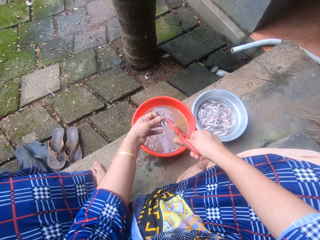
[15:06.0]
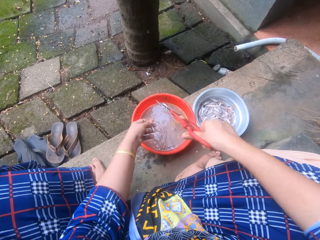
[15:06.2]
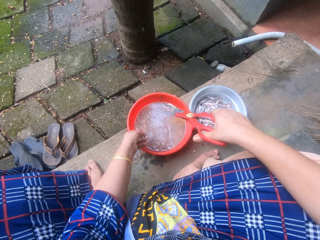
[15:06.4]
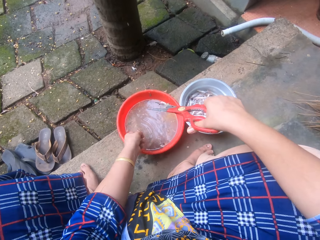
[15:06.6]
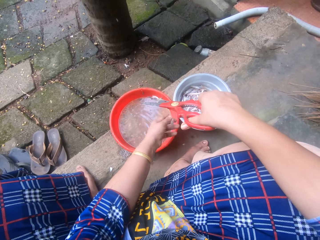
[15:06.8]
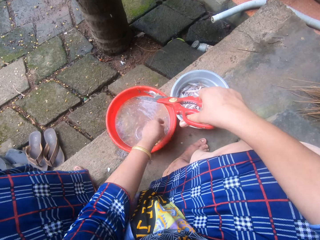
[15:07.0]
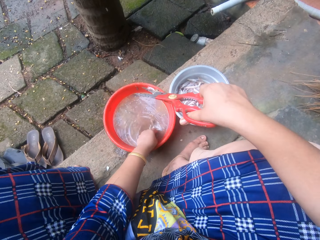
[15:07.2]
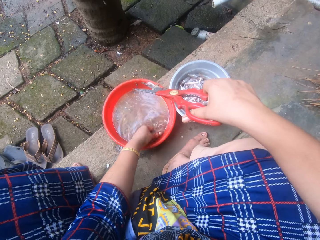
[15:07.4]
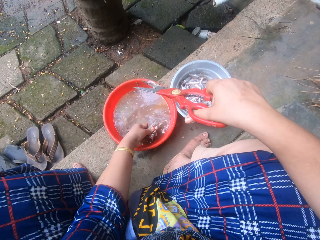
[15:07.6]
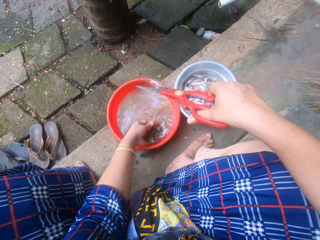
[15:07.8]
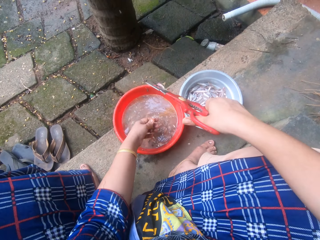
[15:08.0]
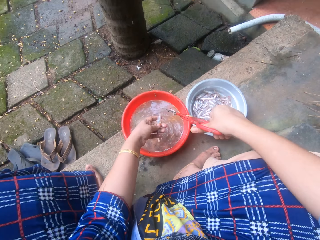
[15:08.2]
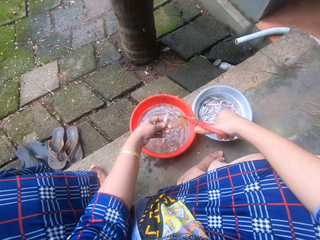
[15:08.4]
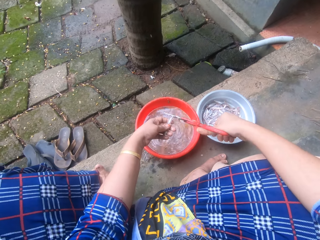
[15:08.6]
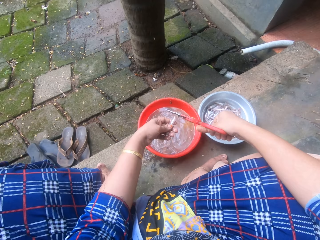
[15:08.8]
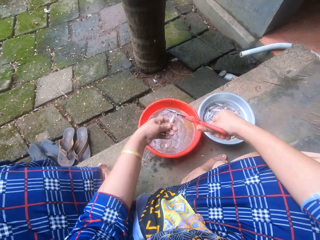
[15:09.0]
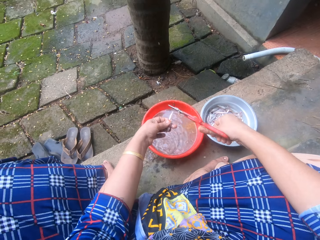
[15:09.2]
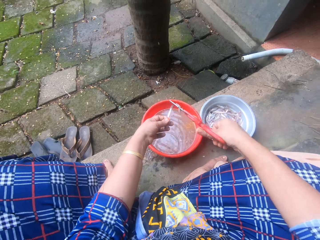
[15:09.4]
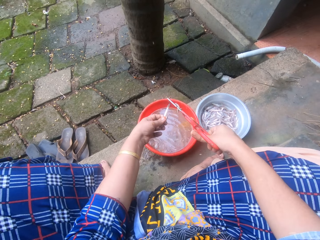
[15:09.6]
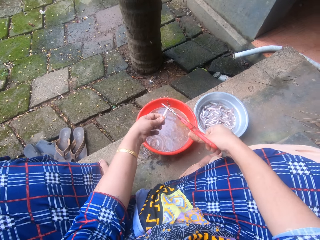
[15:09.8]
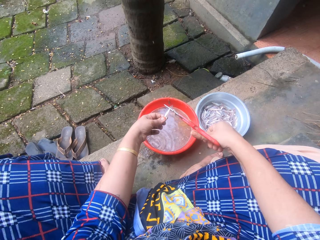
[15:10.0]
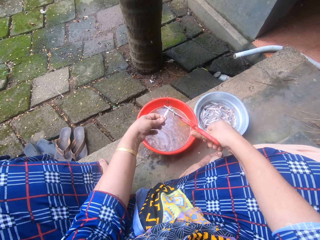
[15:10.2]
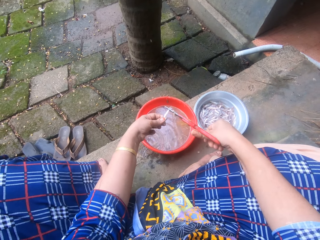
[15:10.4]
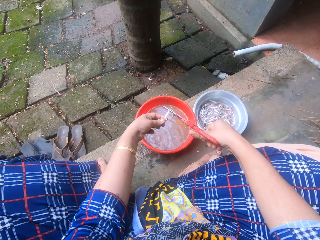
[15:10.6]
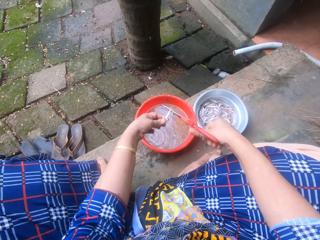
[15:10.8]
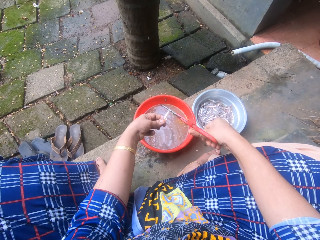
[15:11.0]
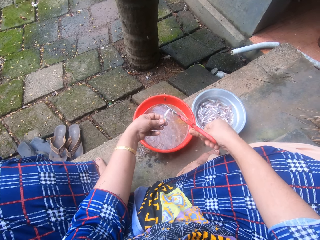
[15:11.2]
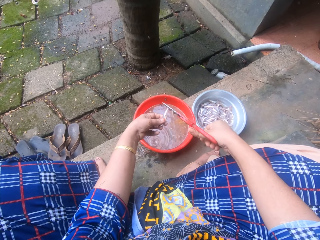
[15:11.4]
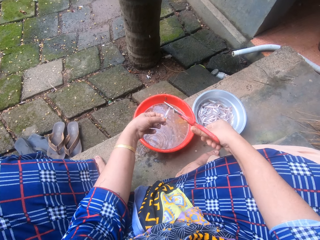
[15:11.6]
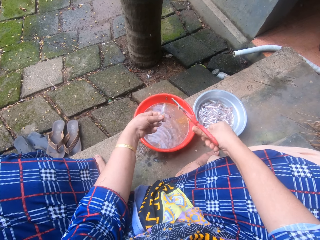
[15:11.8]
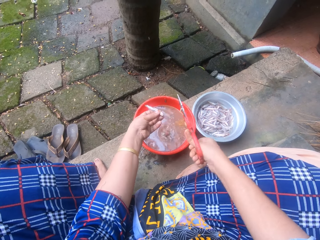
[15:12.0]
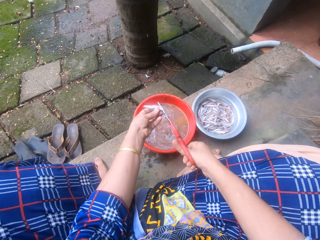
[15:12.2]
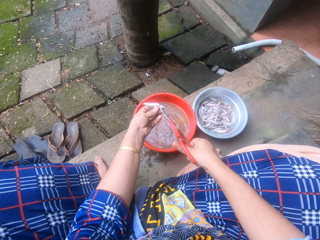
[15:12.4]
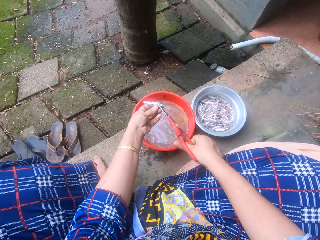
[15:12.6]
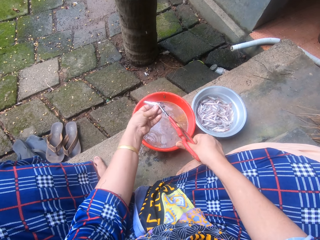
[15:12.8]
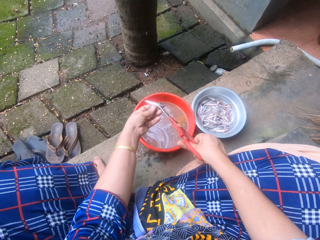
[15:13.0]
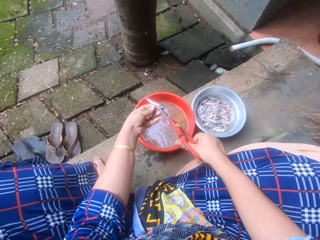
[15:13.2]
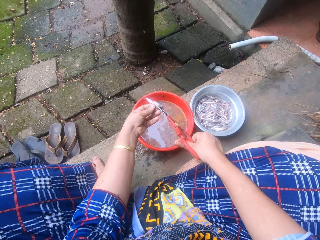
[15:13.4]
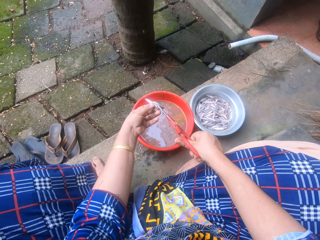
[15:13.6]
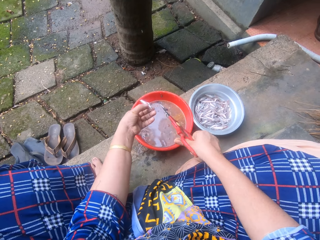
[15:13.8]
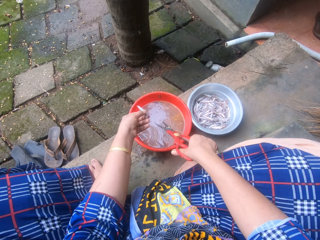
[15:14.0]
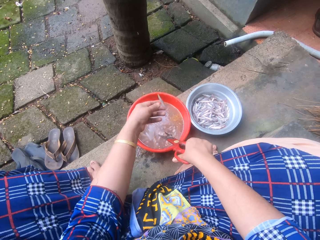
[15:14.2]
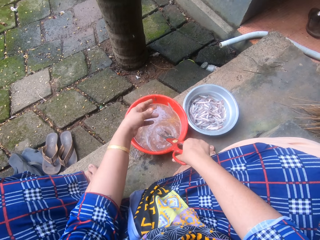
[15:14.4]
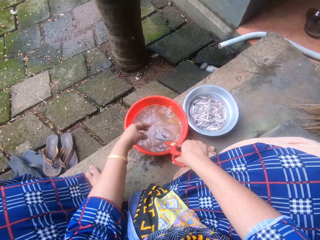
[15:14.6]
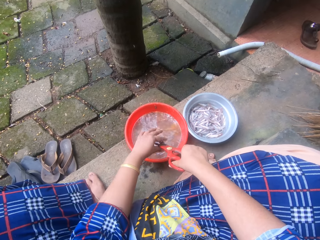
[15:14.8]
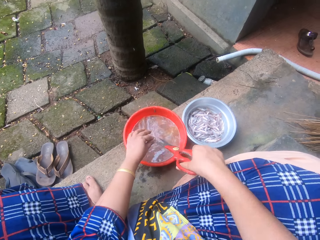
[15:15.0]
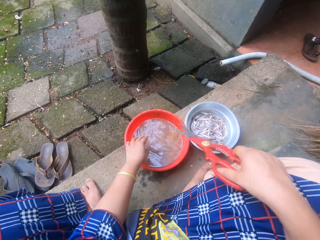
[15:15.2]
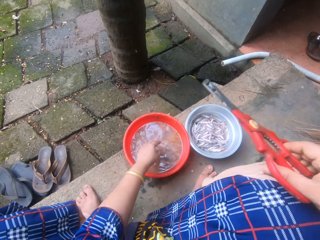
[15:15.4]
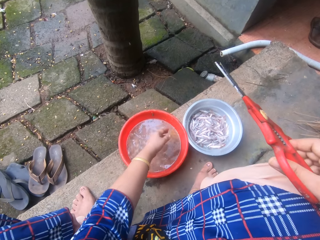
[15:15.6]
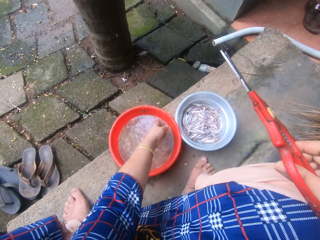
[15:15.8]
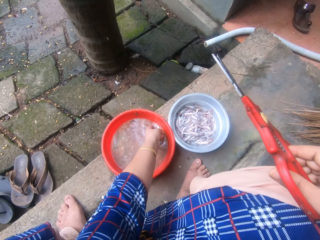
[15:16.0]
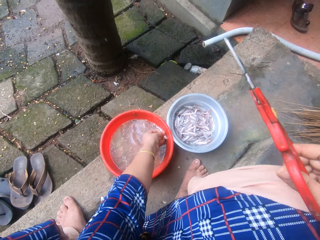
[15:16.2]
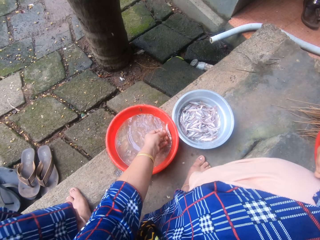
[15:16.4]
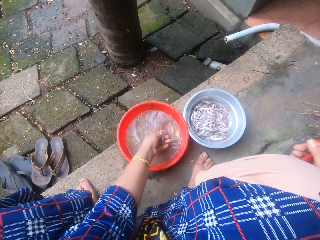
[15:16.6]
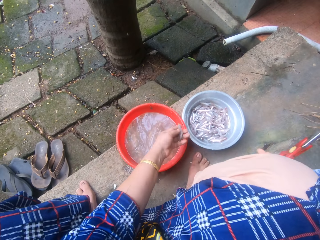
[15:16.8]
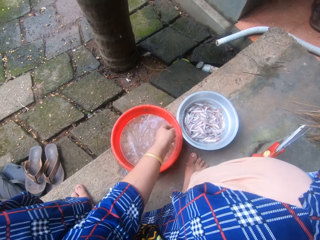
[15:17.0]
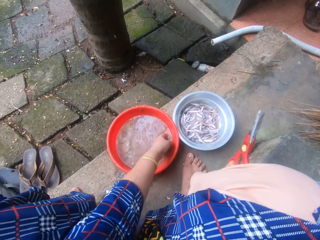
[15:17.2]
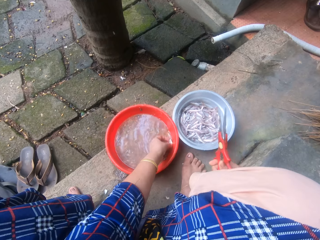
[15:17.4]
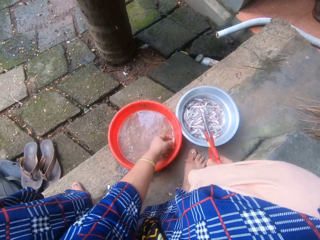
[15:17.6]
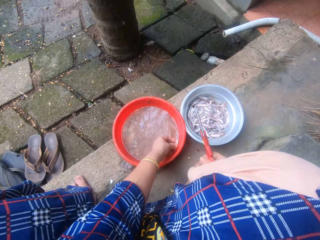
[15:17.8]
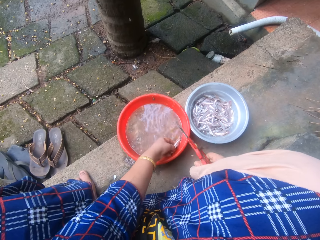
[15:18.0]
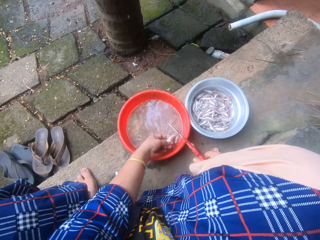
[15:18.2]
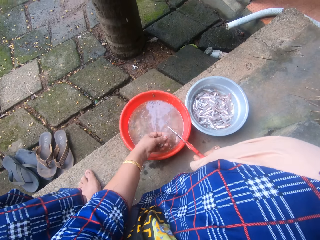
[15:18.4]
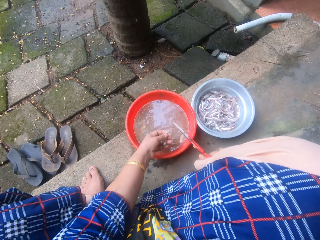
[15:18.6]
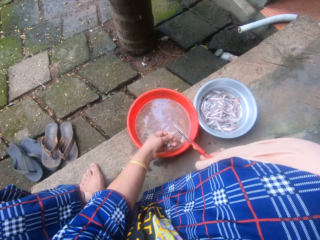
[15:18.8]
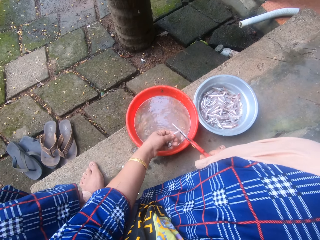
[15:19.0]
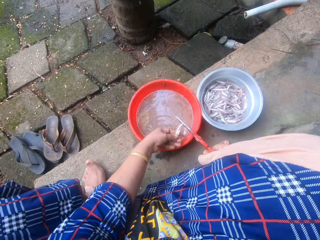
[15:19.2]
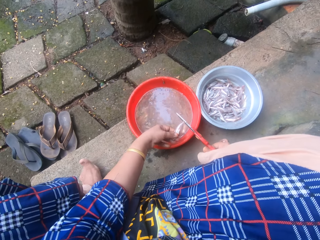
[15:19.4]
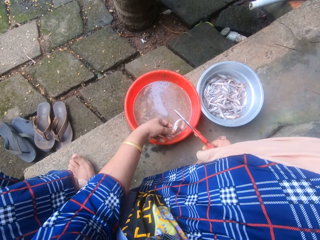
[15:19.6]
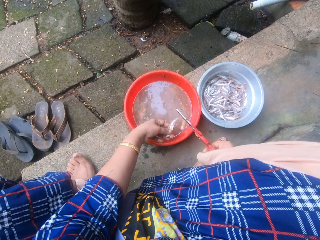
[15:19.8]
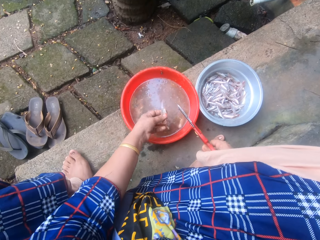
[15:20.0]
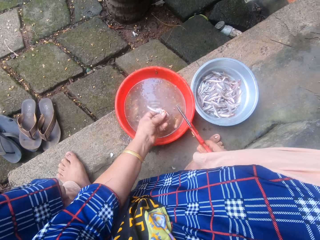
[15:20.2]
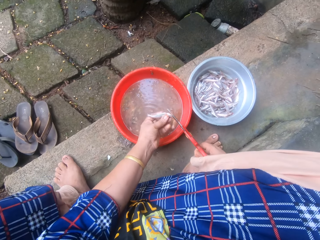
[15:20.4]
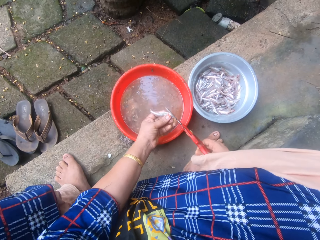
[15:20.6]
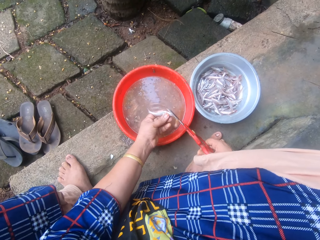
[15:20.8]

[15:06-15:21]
The camera wearer tosses the fish into the aluminum bowl. She picks another fish from the red bowl with her left hand. She trims the fish with the scissors. She cuts the fish using the scissors. She cuts the fish using the scissors again. She tosses the fish into the aluminum bowl. She wipes the scissors with her left hand. She places her right hand on her right knee. She picks a fish and throws the fish in the bowl. She picks another fish from the red bowl with her left hand. She cuts the fish using the scissors.

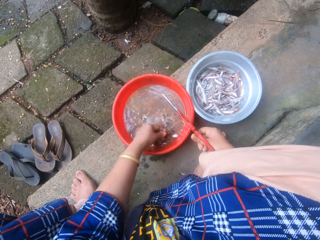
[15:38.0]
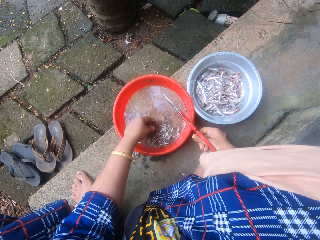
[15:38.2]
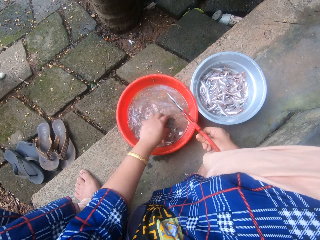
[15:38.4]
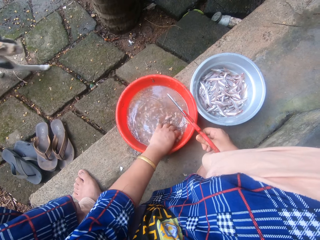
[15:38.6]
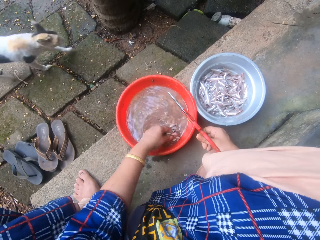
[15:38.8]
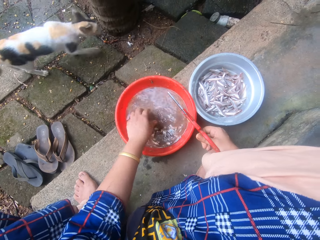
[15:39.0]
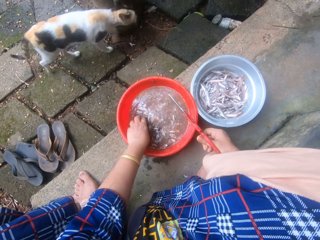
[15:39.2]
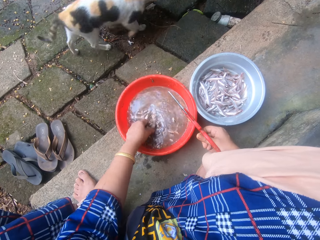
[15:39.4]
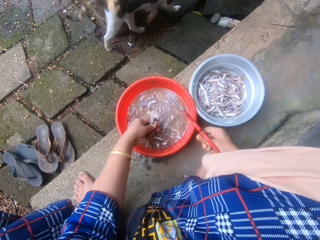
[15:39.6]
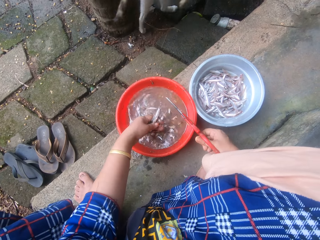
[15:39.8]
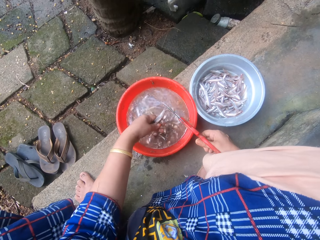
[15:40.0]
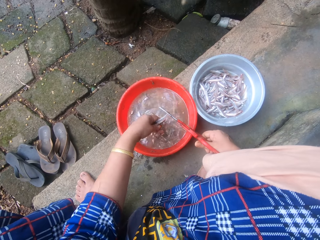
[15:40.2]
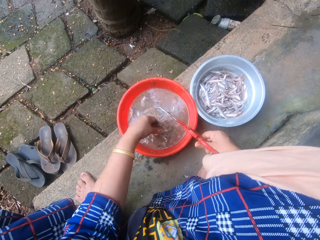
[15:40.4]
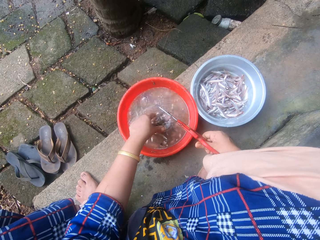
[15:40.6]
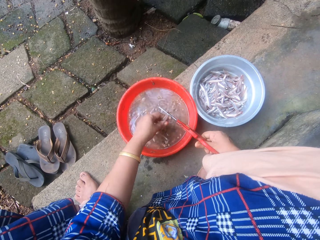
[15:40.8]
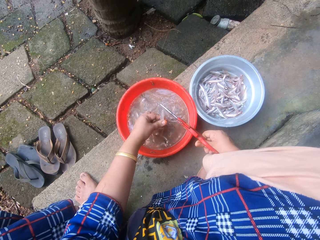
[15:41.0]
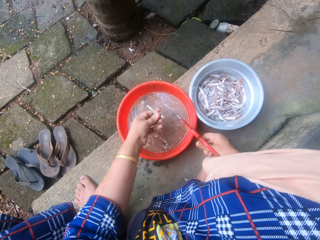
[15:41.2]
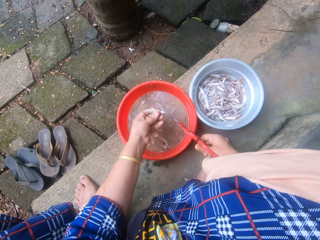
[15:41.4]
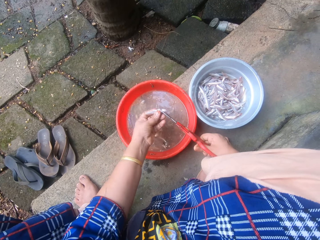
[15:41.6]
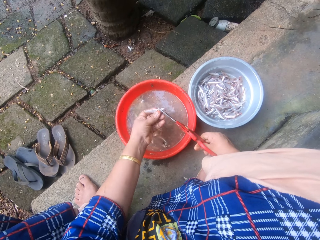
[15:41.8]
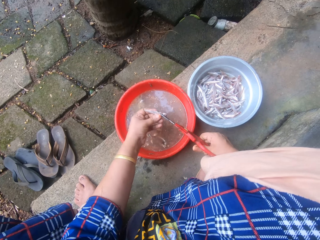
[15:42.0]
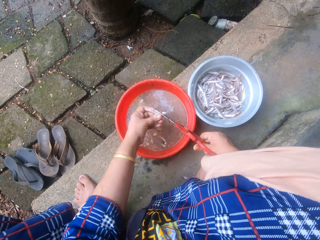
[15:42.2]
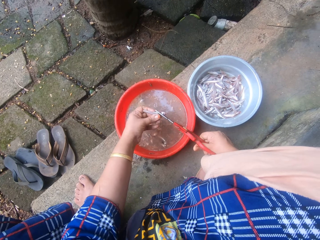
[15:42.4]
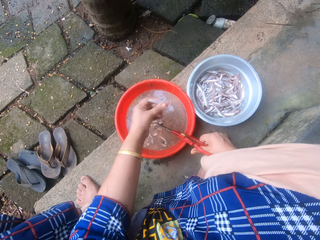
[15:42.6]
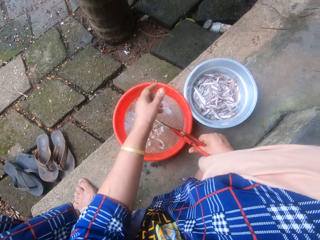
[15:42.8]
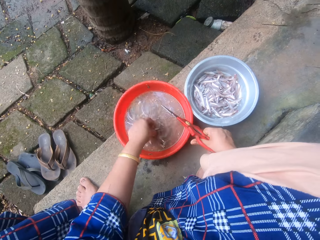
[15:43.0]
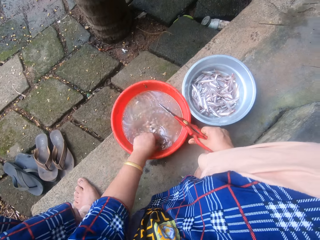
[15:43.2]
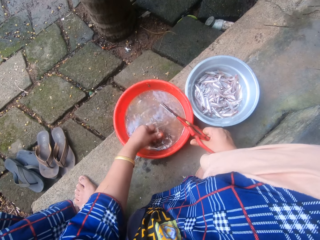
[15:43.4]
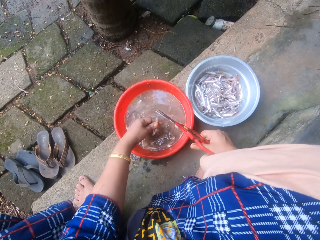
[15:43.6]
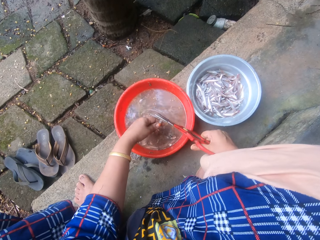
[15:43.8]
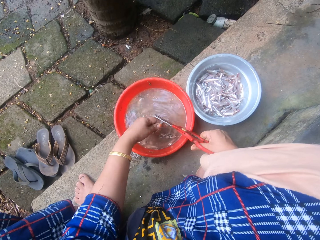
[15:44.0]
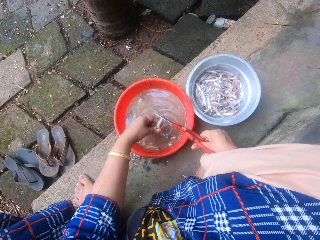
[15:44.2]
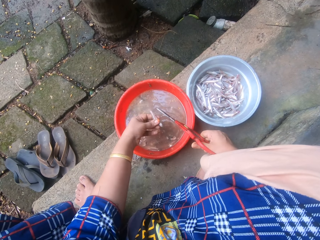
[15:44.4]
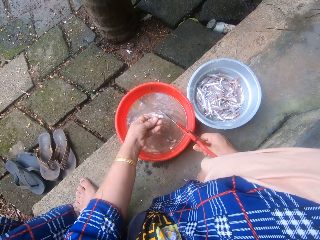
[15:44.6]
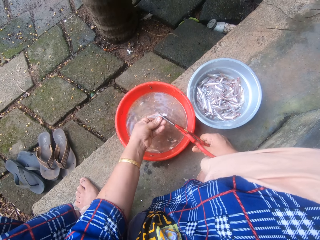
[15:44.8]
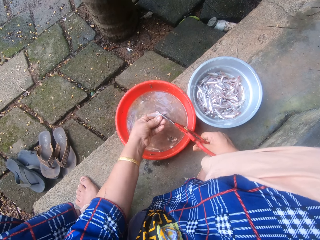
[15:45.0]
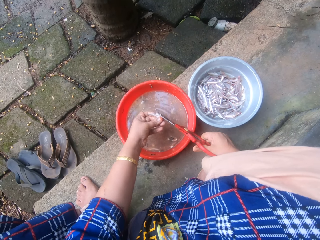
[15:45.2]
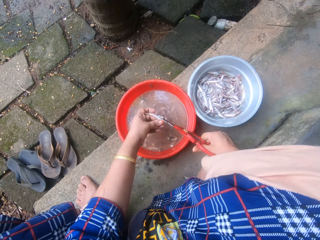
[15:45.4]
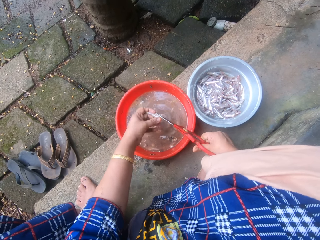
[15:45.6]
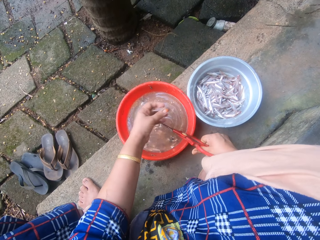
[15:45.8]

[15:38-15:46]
The camera wearer throws a fish in a bowl. She picks a fish. A cat walks past the camera wearer. The camera wearer picks a fish again. She picks another fish from the red bowl with her left hand. She trims the fish with the scissors. She tosses the fish into the aluminum bowl. She picks another fish from the red bowl with her left hand. She trims the fish with the scissors. She cuts the fish using the scissors.
